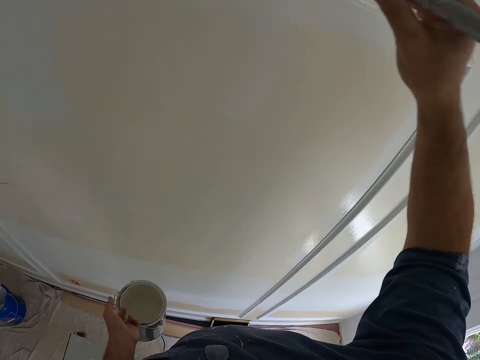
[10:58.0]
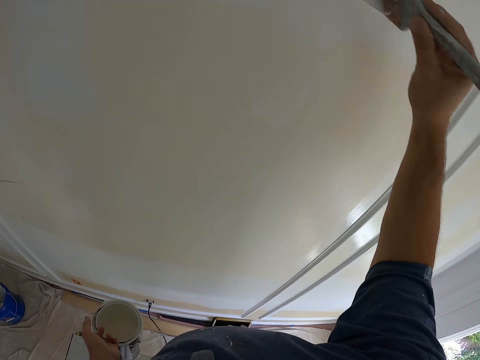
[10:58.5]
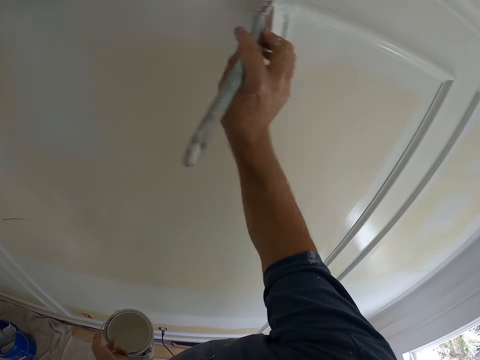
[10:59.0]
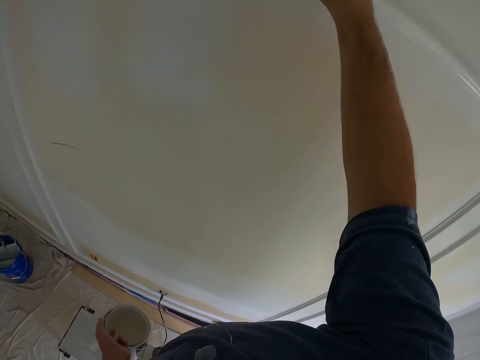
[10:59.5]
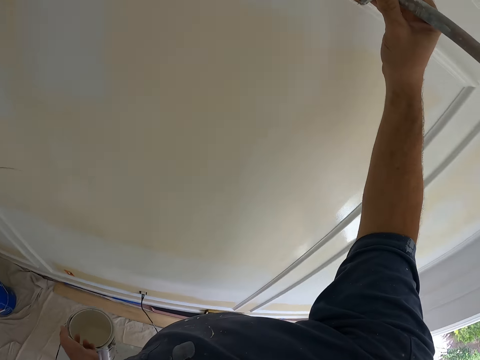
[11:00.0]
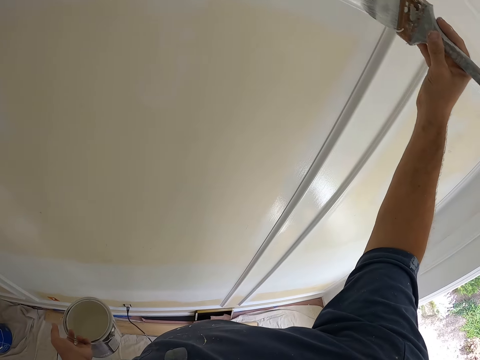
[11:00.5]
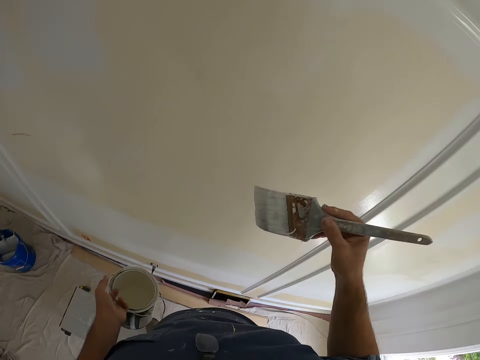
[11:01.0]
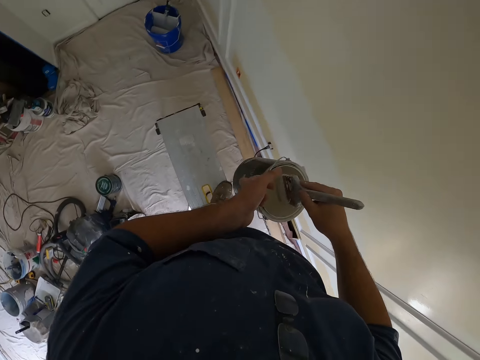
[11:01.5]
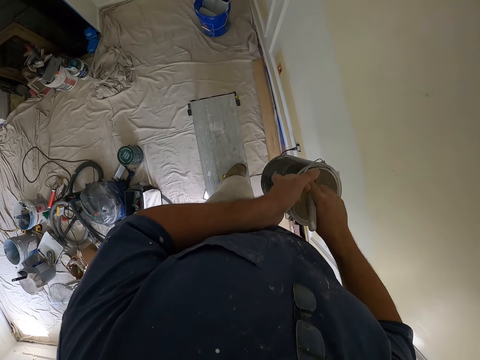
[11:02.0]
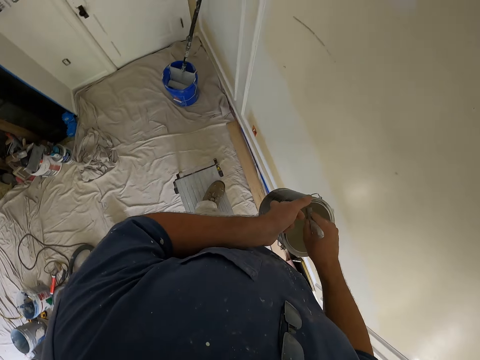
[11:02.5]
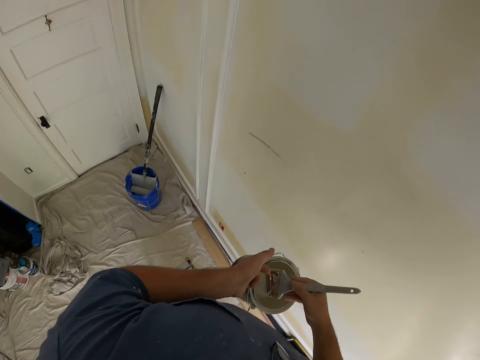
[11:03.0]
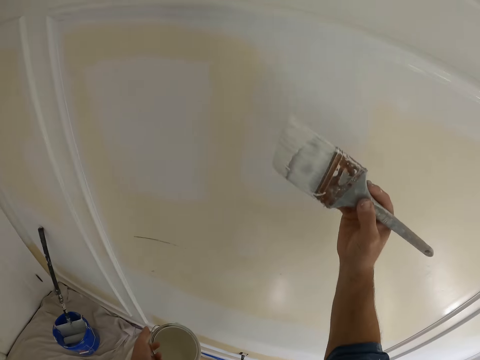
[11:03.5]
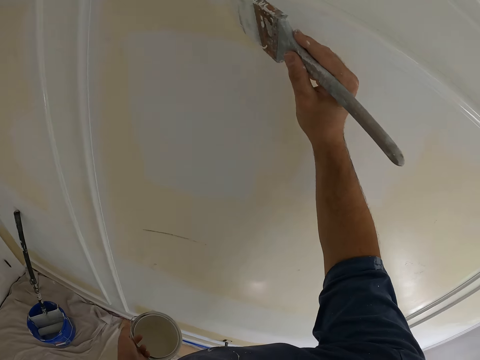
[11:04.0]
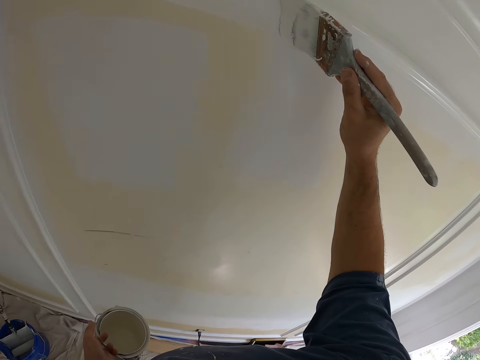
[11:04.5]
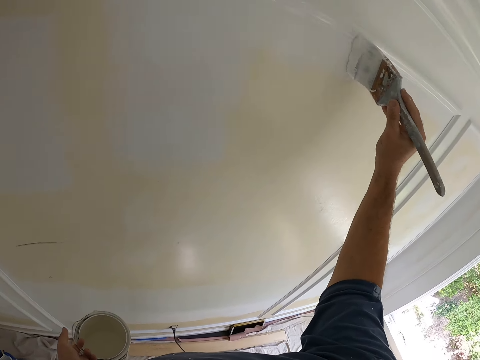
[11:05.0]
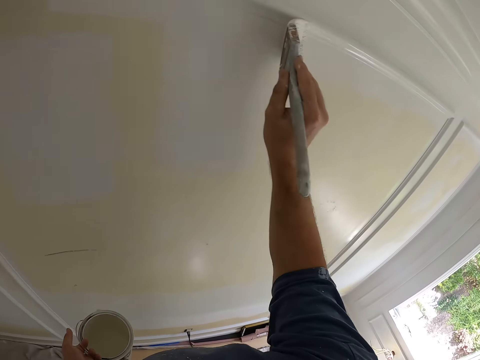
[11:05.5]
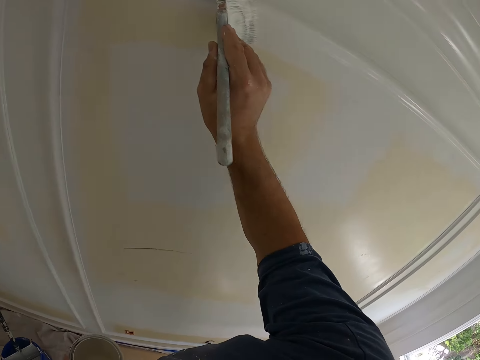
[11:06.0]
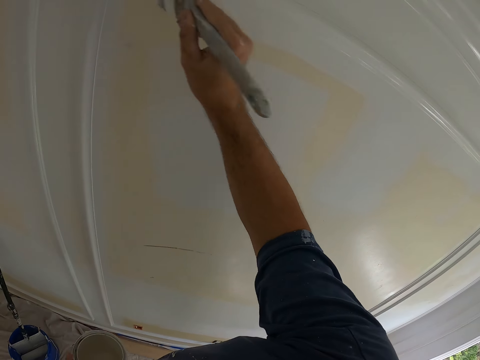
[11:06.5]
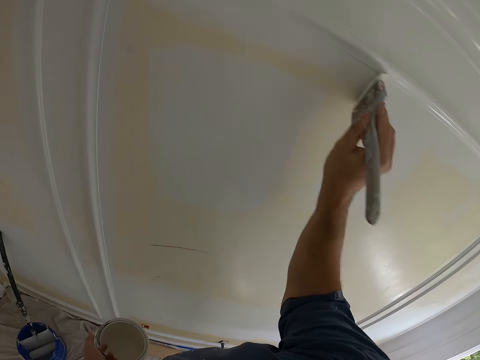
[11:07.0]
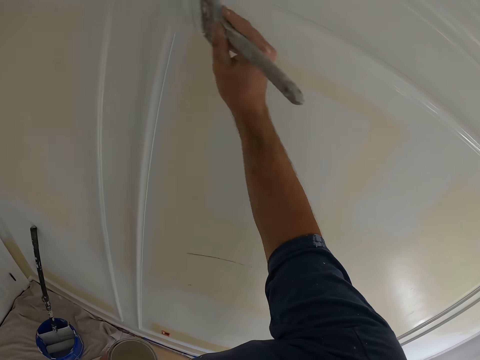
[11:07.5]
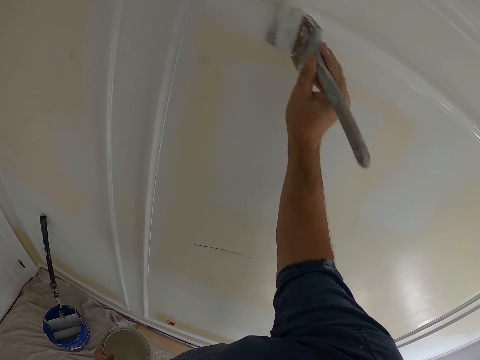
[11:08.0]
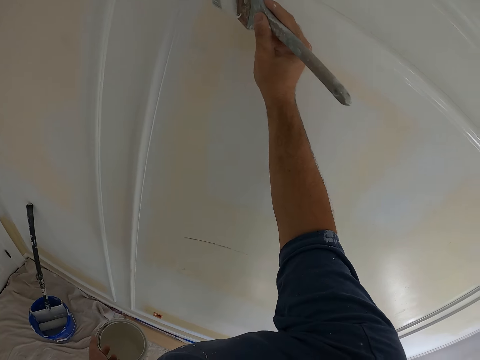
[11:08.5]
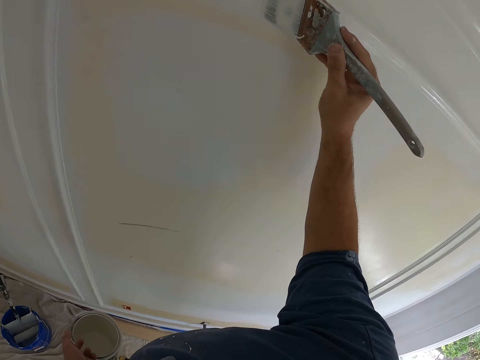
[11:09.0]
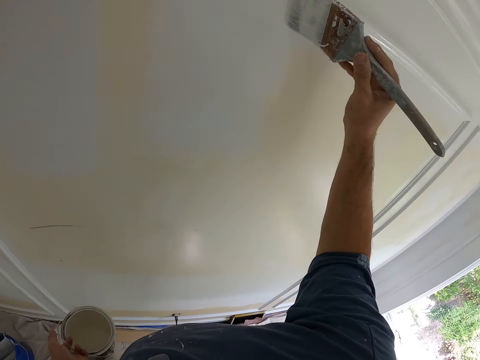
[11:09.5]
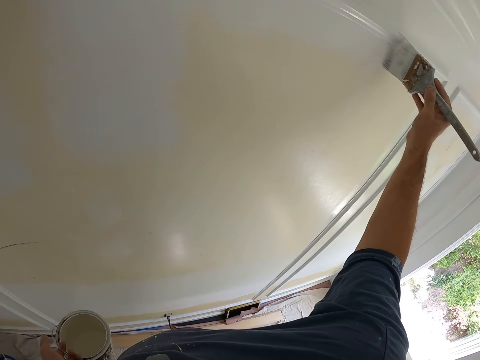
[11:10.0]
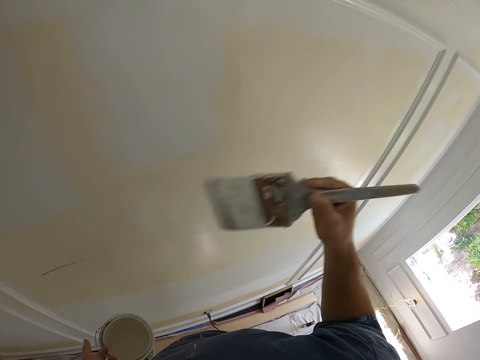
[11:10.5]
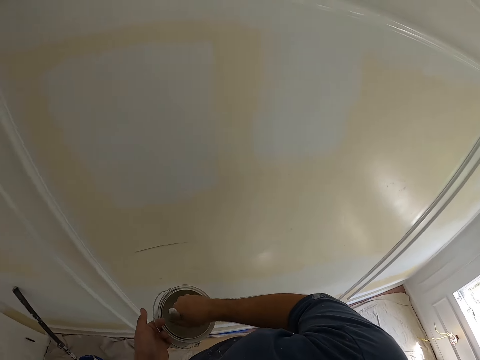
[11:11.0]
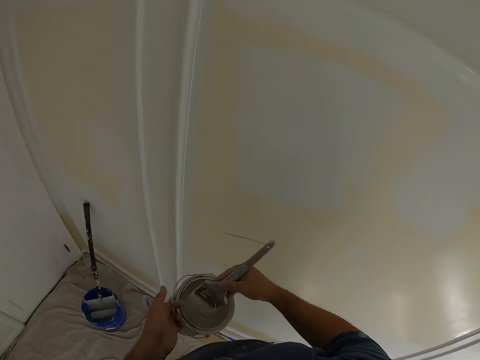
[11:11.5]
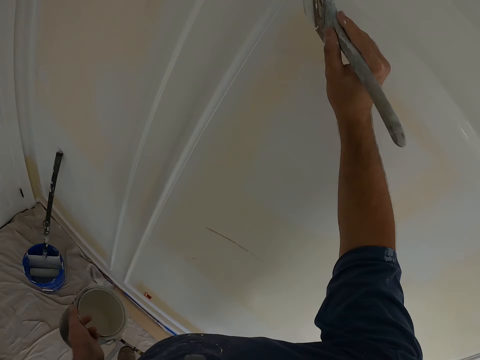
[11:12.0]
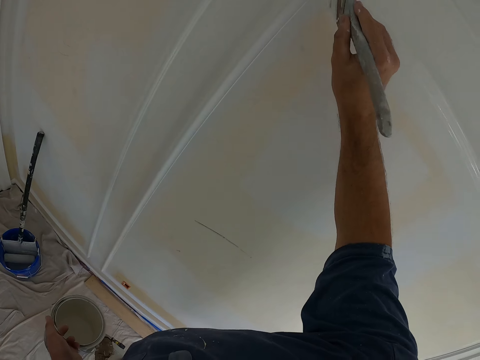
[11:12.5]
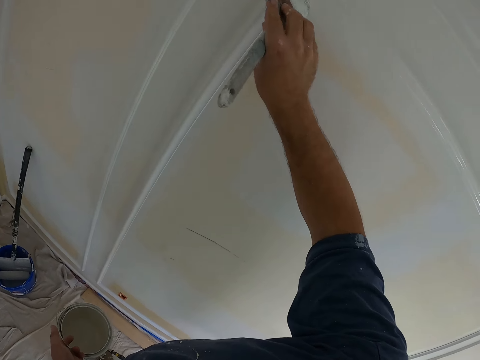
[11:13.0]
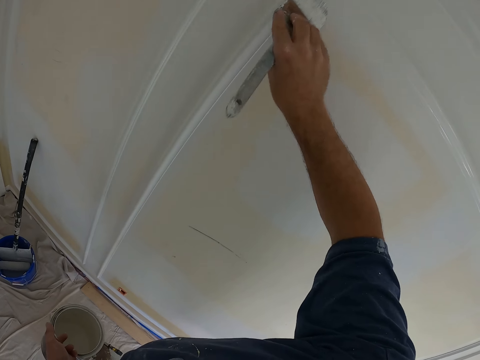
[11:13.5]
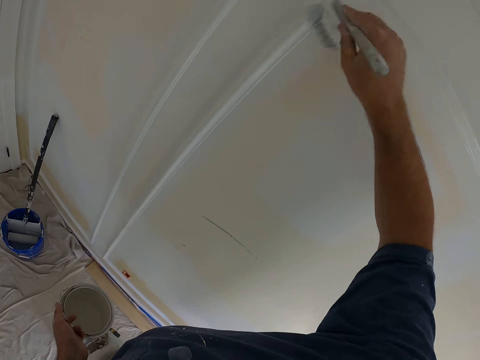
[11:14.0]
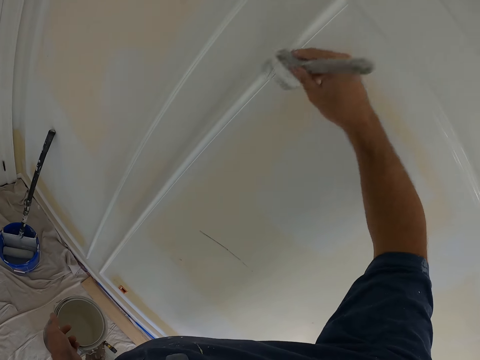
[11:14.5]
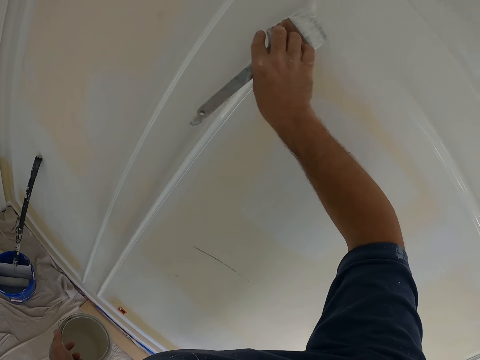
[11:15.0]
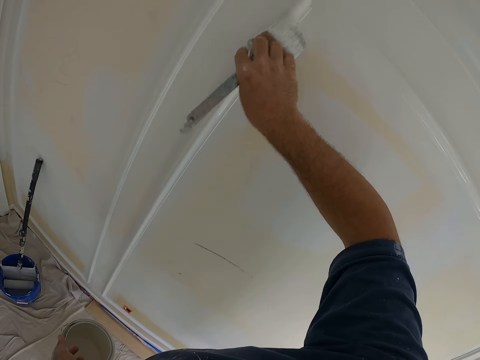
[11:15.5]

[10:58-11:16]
The camera wearer dips the paint brush into the paint container. They paint the wall of the room. They dip the paint brush into the paint container. They paint the wall of the room.

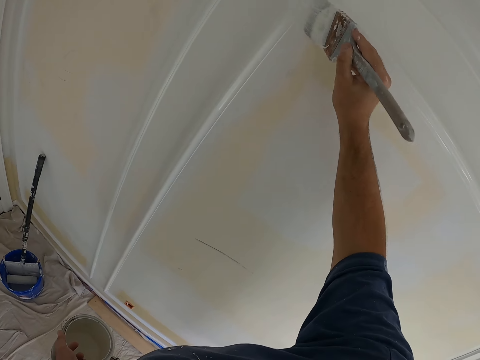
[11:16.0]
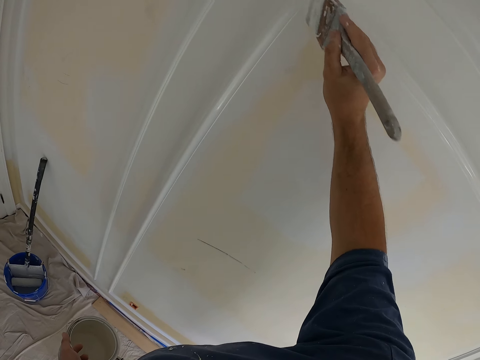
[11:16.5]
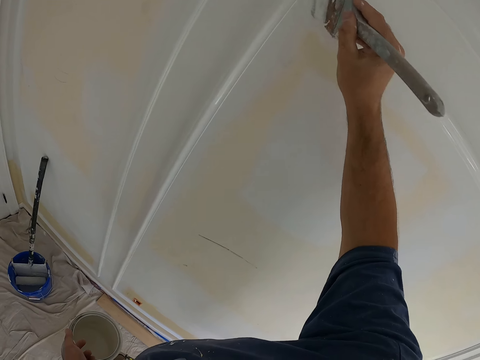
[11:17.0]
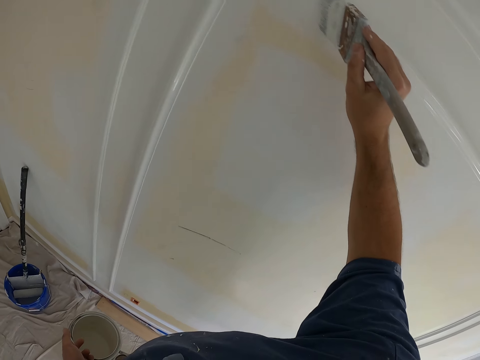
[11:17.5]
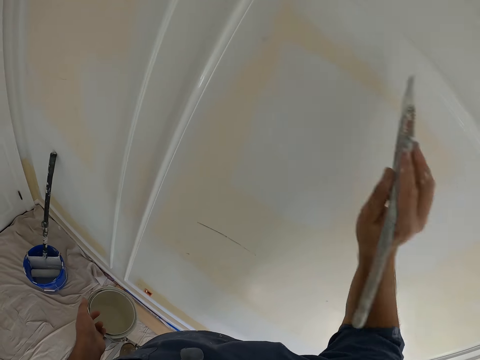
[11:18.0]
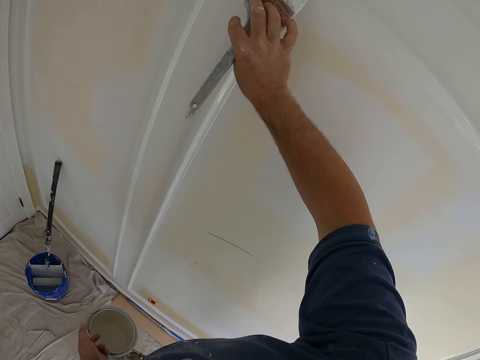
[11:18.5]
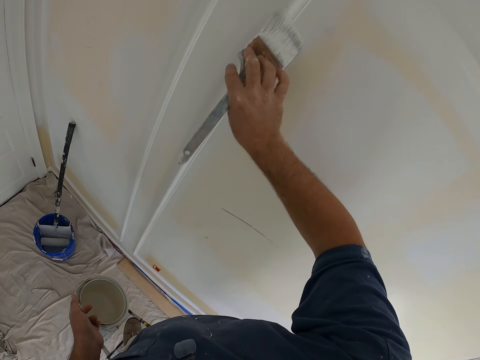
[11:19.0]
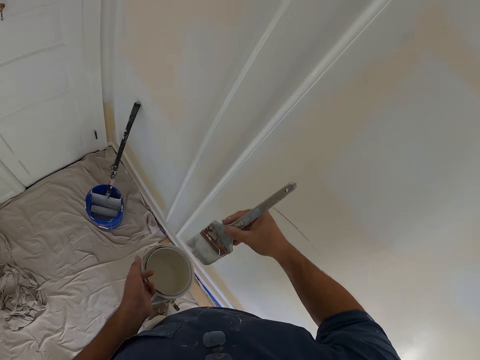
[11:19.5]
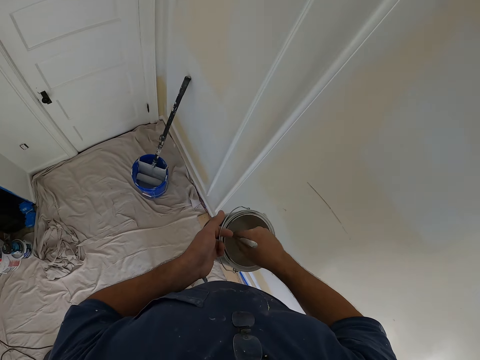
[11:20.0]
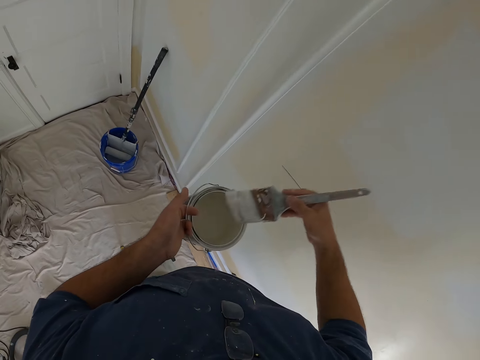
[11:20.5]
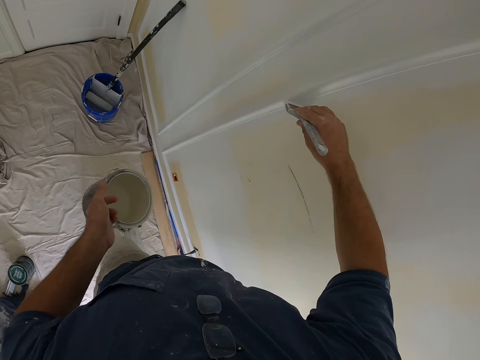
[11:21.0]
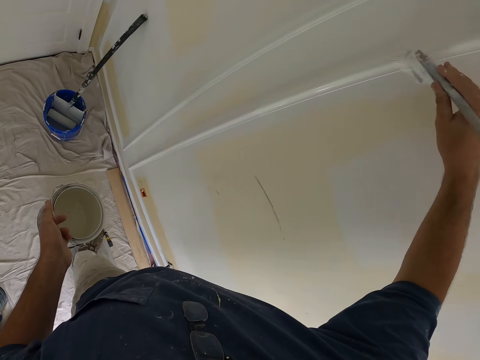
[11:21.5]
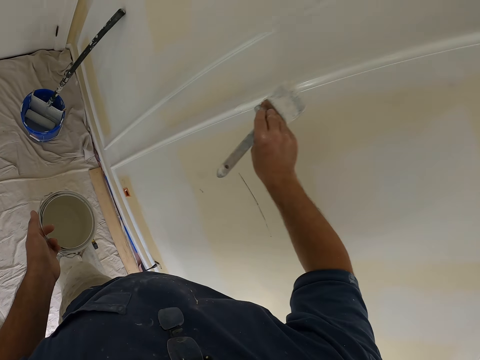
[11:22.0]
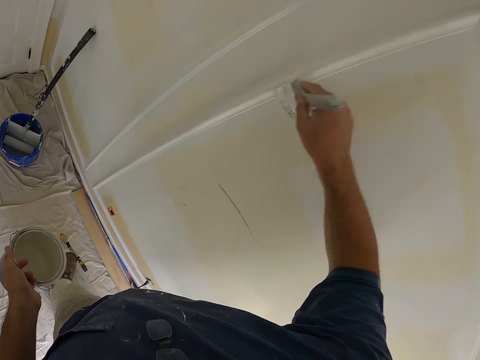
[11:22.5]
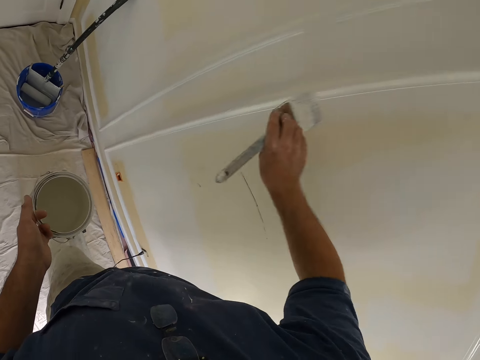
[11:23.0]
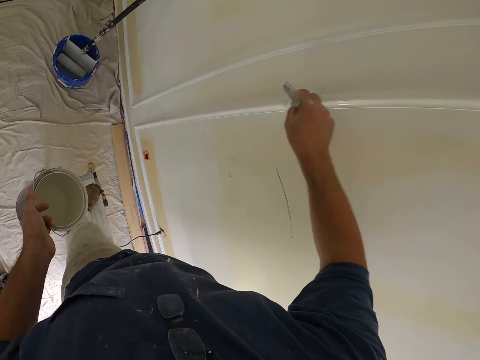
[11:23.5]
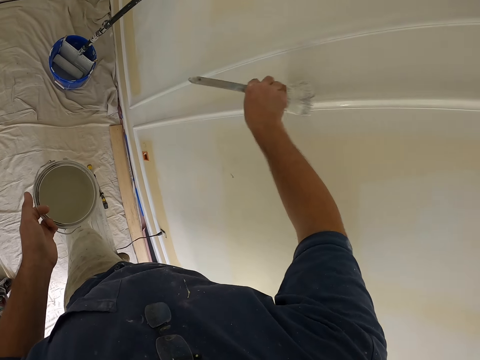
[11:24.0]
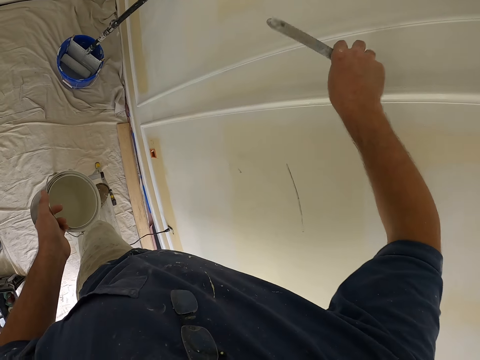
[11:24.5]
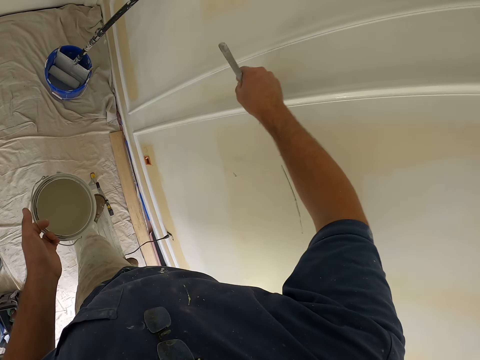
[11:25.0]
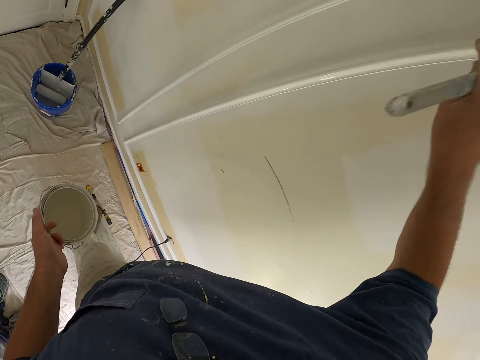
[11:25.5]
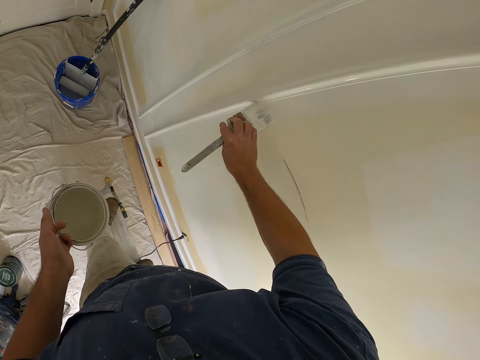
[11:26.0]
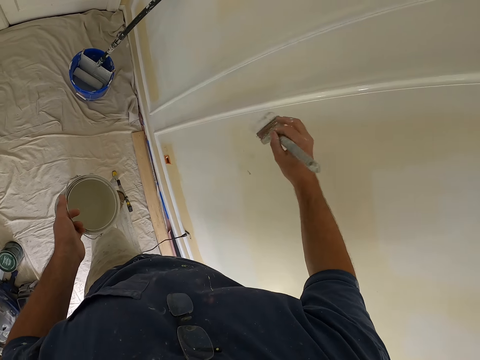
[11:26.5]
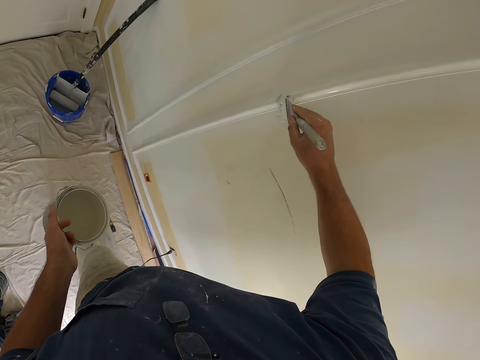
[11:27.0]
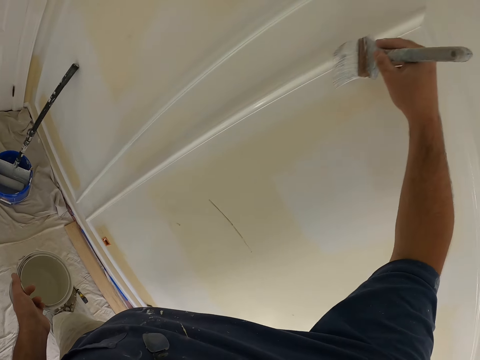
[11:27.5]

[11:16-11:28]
The camera wearer dips the paint brush into the paint container. They paint the wall of the room.
